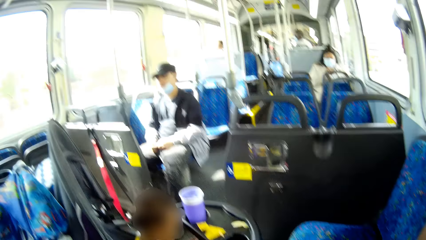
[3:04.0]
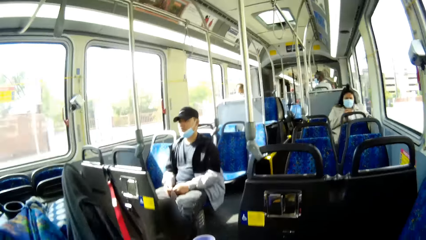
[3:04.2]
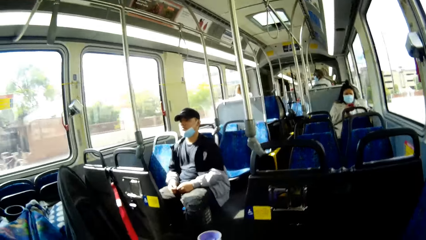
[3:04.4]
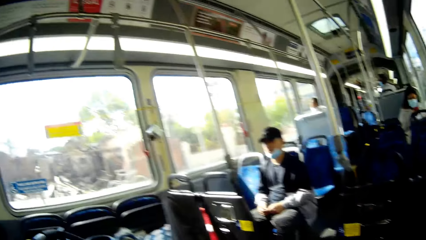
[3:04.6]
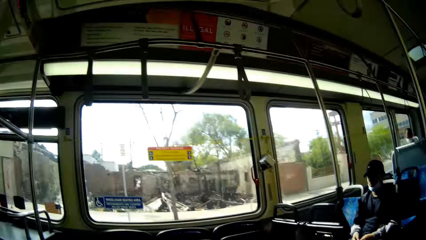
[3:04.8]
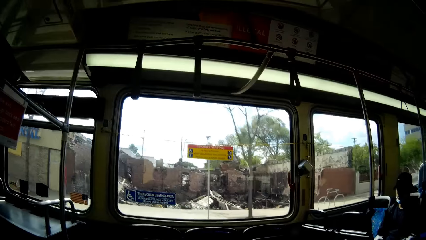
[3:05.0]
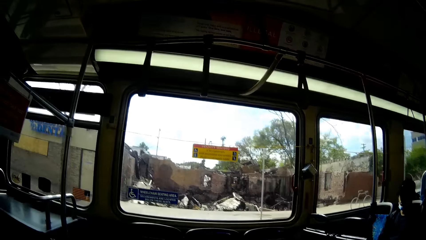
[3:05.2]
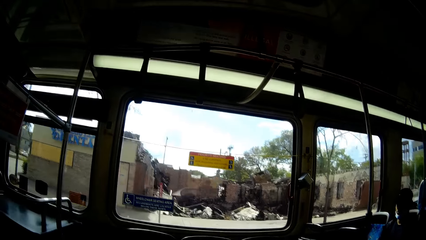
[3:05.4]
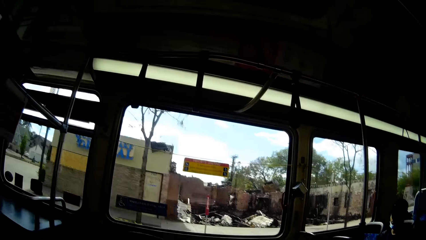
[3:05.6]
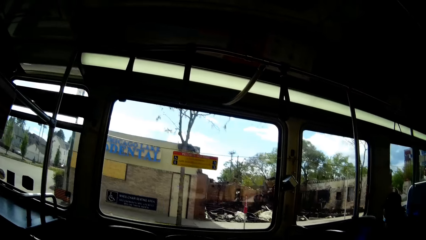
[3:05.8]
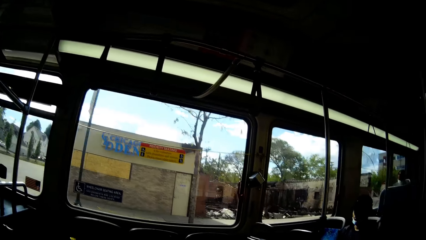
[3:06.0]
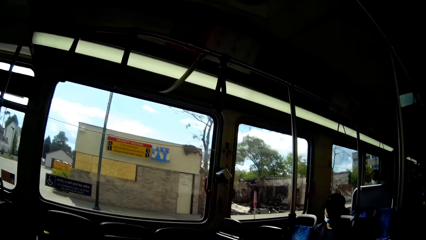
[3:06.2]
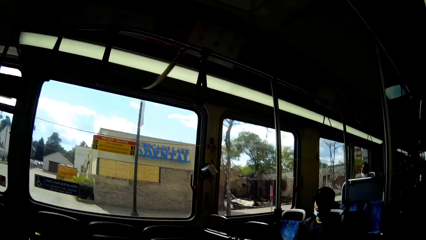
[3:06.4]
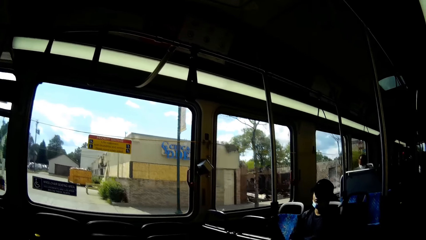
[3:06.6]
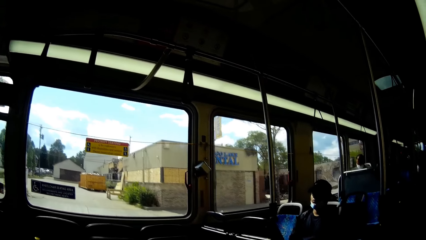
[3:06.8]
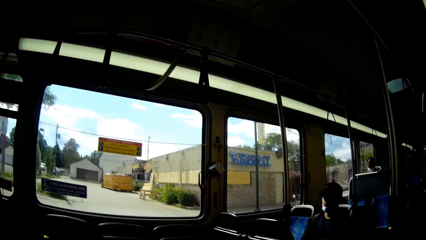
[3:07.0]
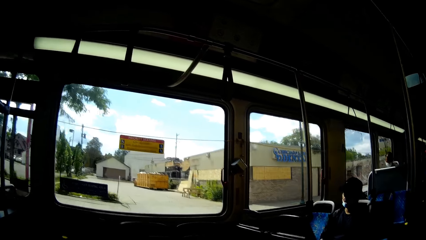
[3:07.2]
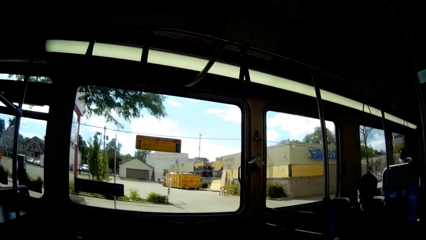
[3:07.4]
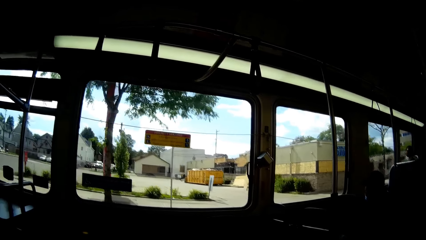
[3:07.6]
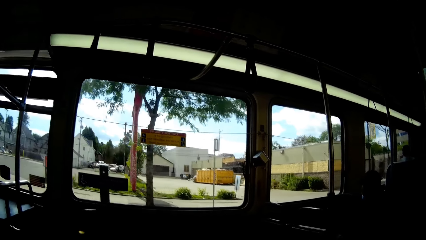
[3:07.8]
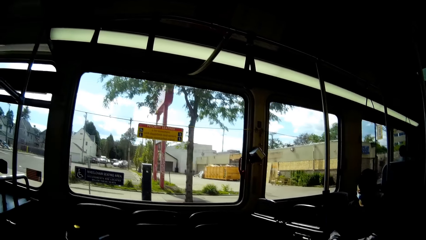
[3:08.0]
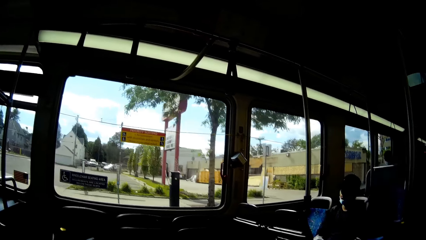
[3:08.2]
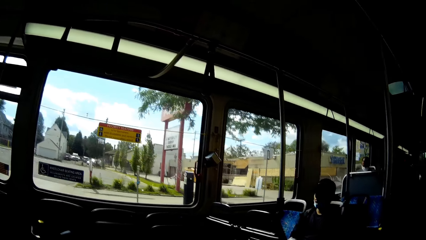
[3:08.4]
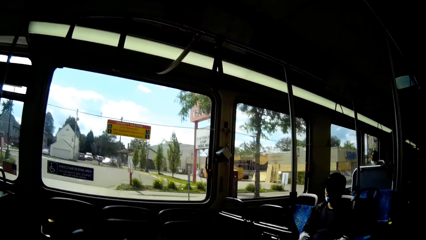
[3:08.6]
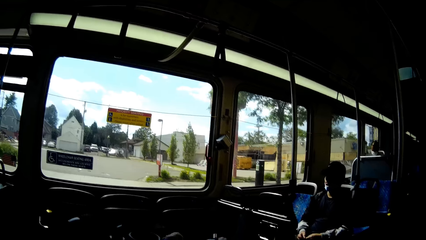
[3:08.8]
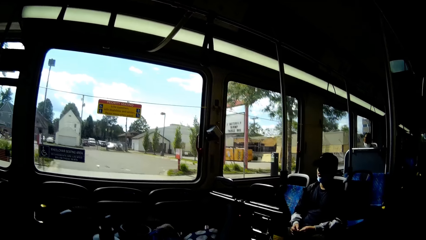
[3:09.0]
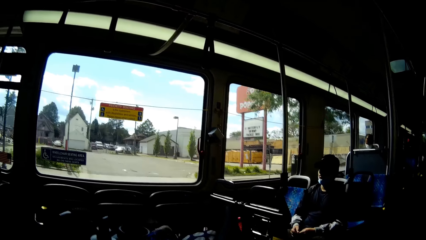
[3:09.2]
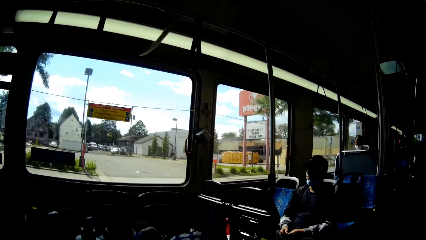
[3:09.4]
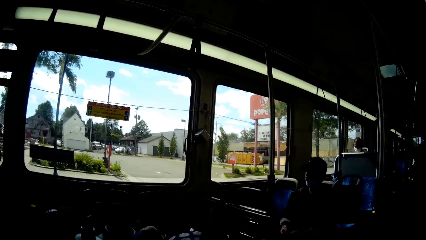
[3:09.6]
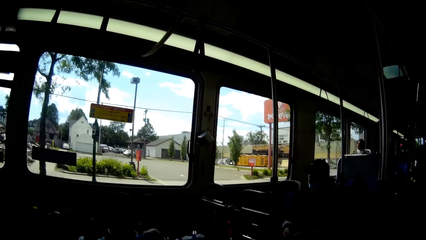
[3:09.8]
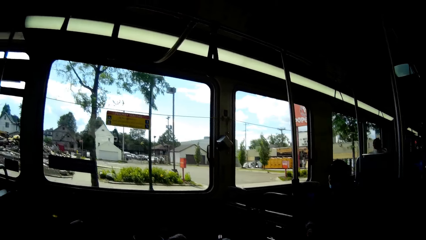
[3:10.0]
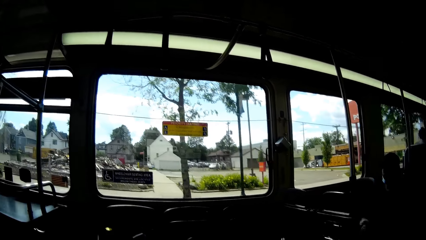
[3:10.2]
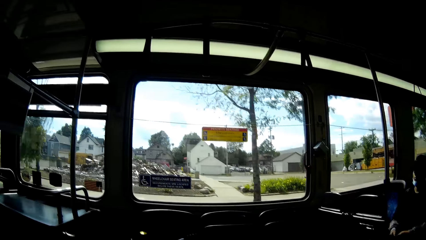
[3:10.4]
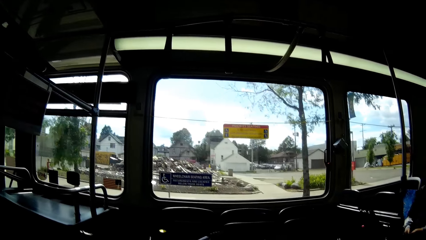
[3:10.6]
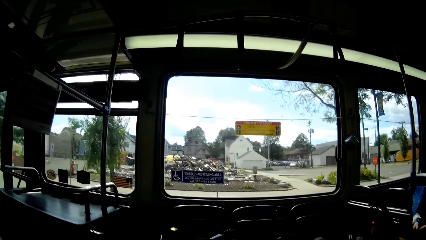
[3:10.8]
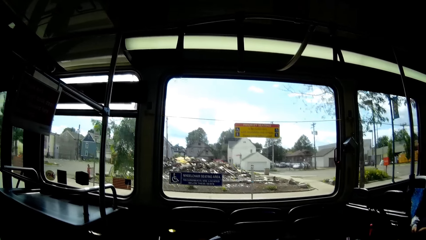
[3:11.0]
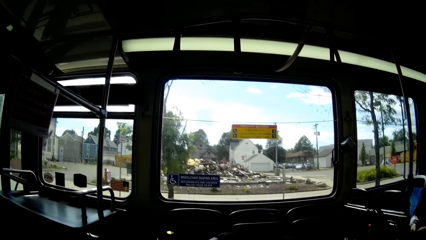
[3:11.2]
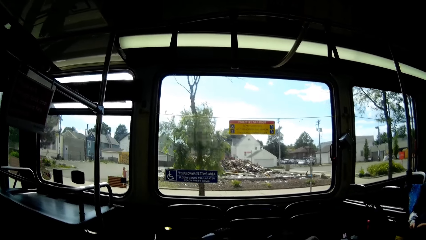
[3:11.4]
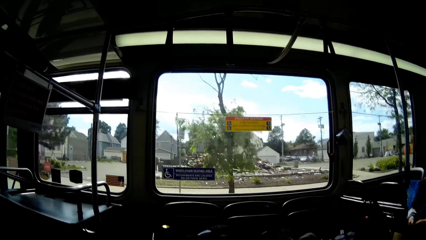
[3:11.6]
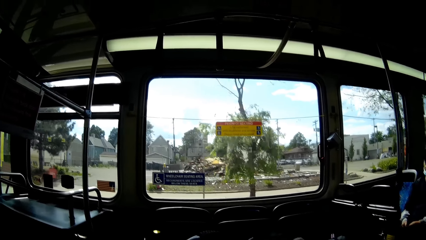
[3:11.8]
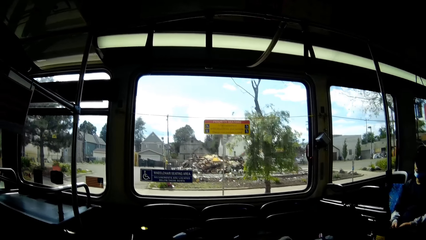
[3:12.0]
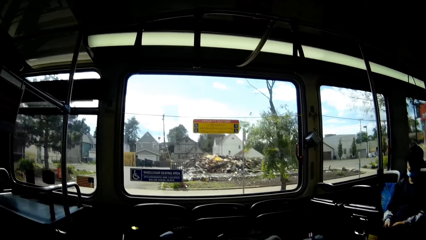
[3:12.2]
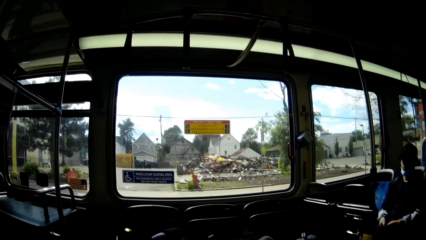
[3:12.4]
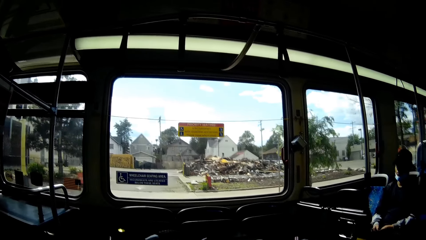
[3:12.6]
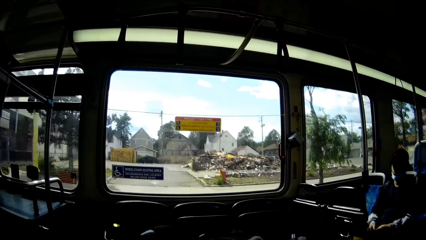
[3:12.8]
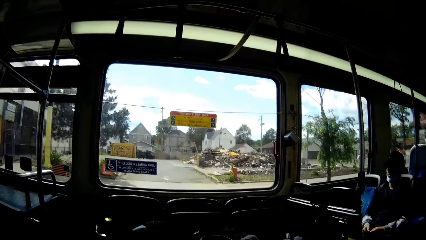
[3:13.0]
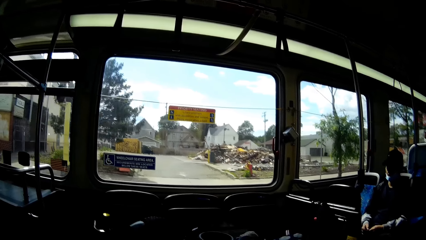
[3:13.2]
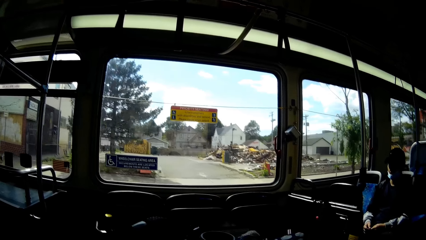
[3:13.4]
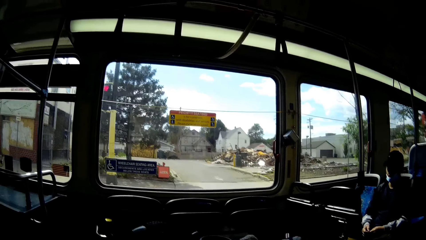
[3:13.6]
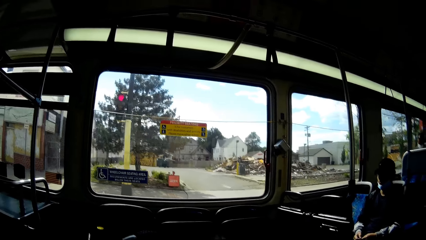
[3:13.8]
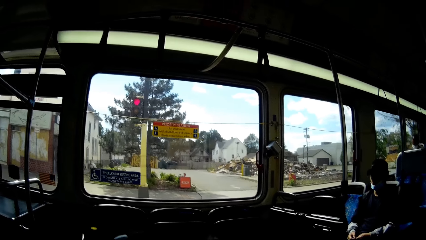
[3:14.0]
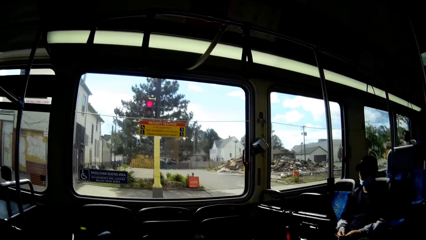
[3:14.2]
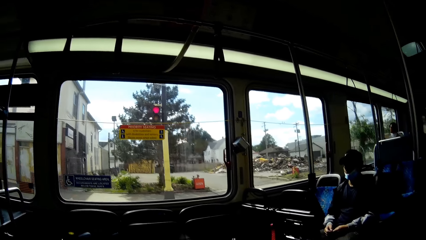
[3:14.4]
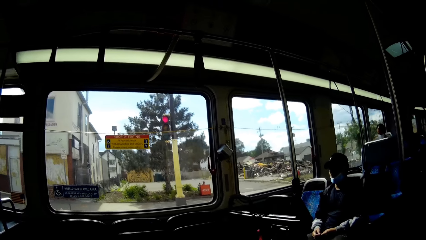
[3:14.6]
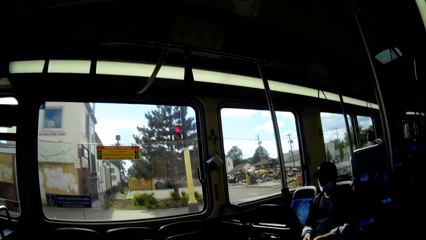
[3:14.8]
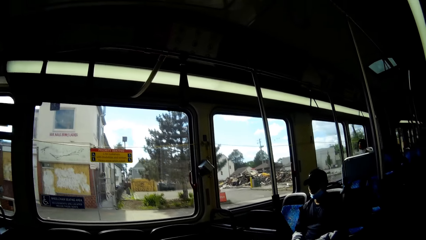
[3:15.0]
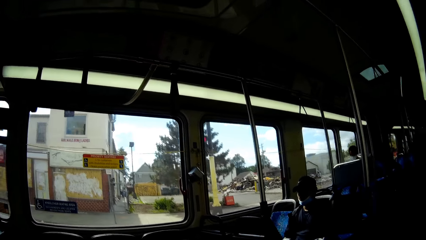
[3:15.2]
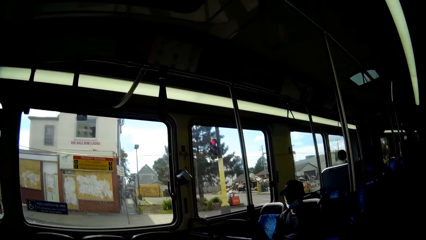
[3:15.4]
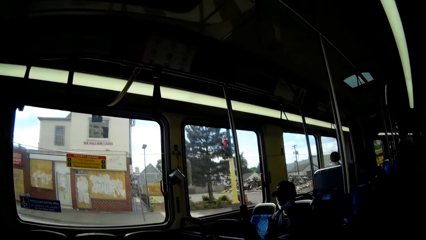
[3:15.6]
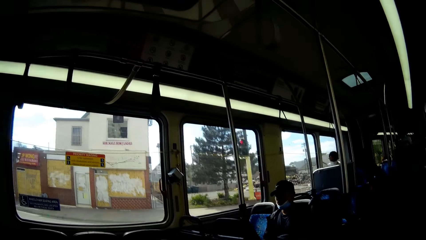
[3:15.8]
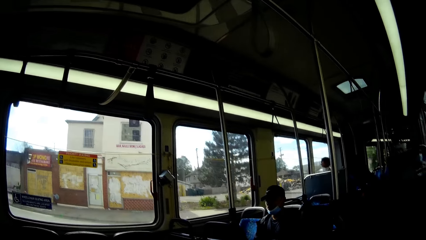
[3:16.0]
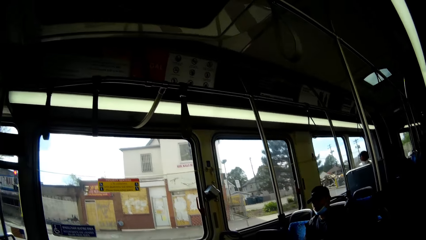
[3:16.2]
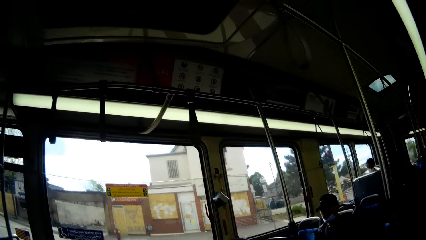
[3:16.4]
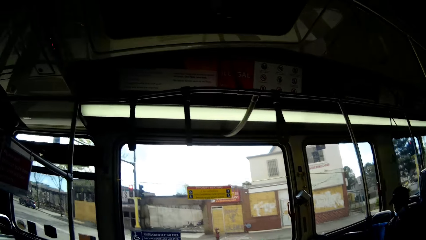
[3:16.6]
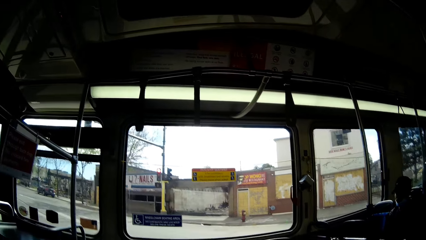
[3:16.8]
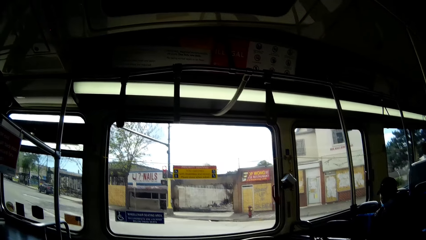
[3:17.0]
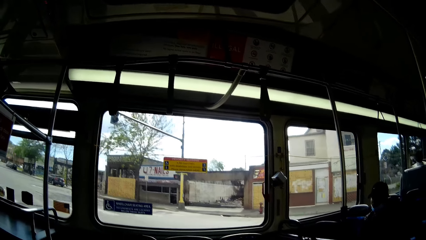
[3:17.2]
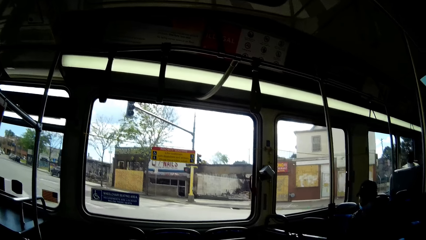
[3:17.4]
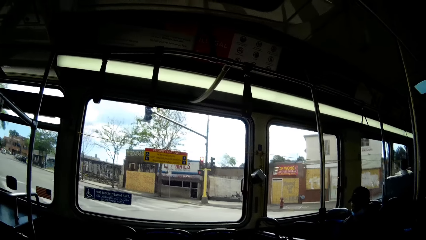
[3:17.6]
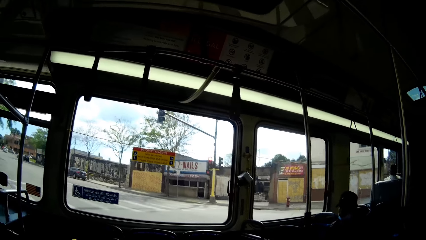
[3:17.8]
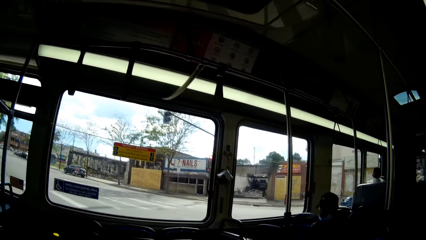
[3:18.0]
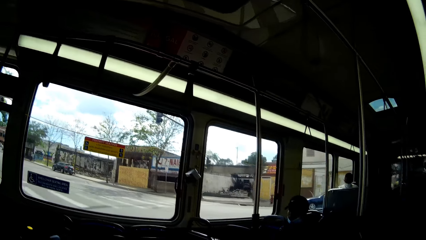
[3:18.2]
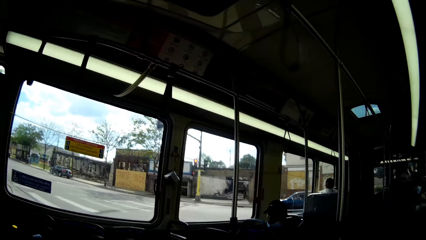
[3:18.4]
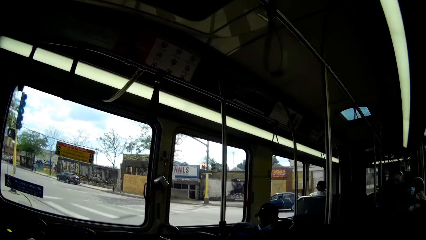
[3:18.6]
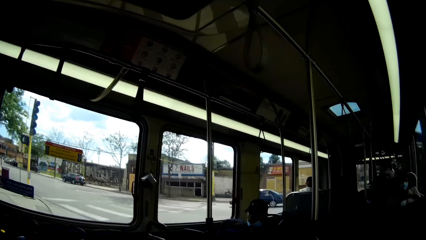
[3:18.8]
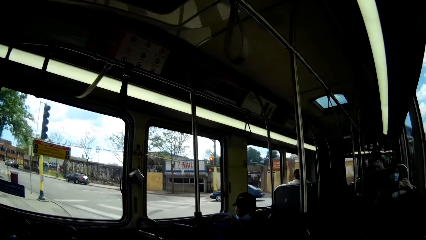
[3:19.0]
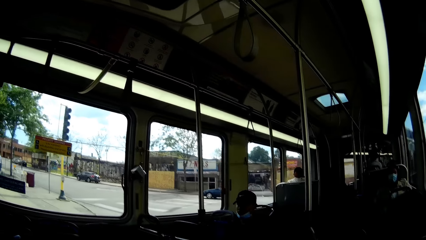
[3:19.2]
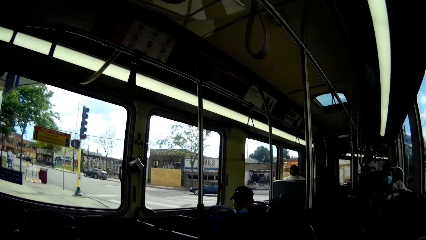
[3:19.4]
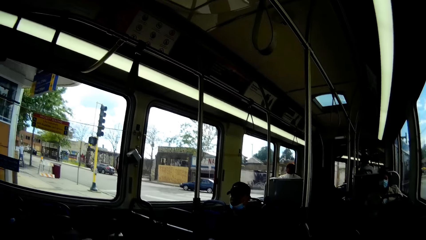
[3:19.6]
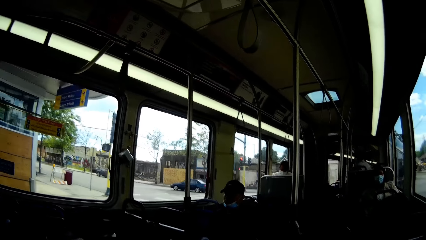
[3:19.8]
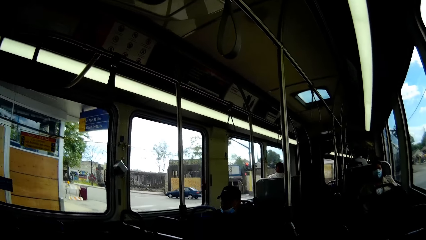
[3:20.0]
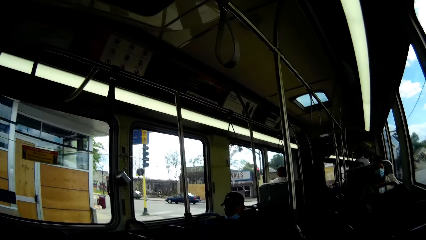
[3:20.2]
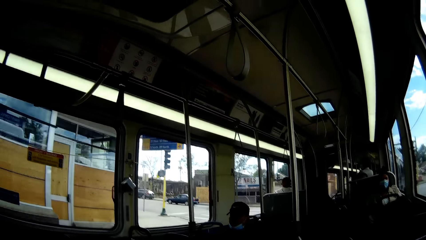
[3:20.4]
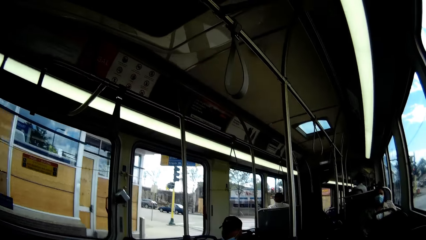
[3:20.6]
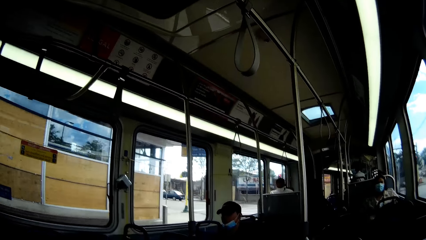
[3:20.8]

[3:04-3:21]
The camera wearer looks around with a person.
